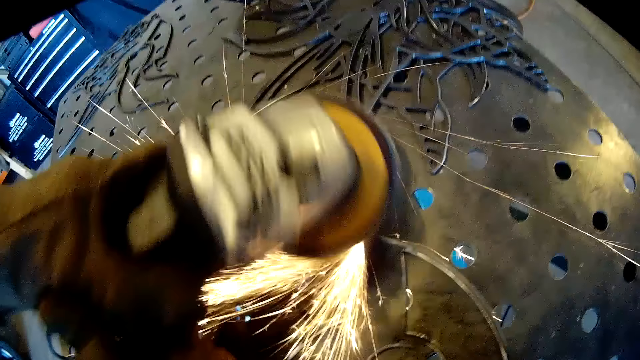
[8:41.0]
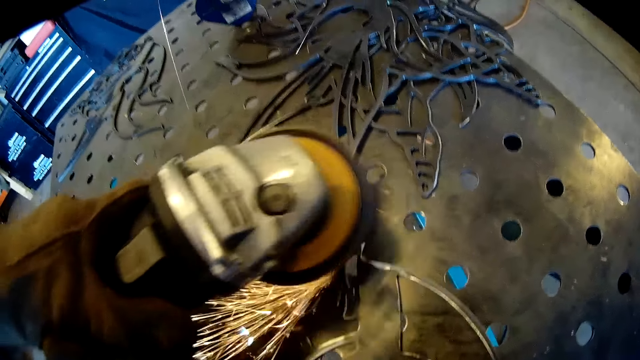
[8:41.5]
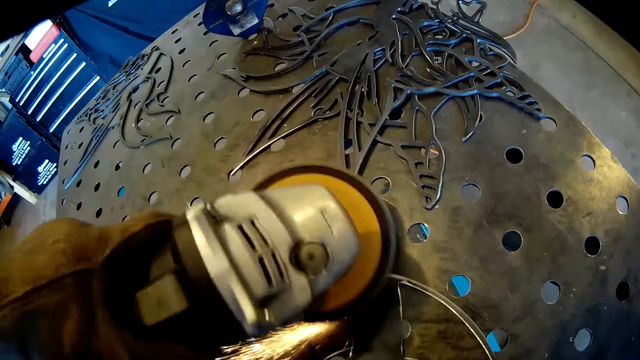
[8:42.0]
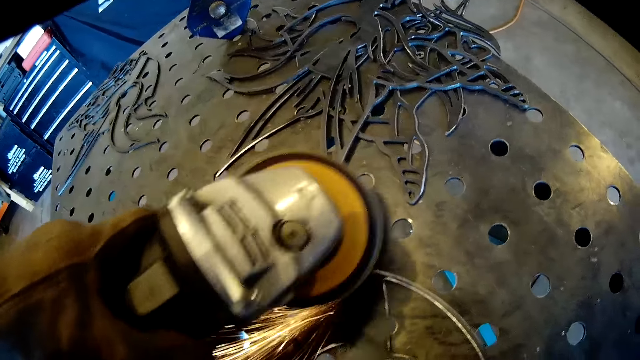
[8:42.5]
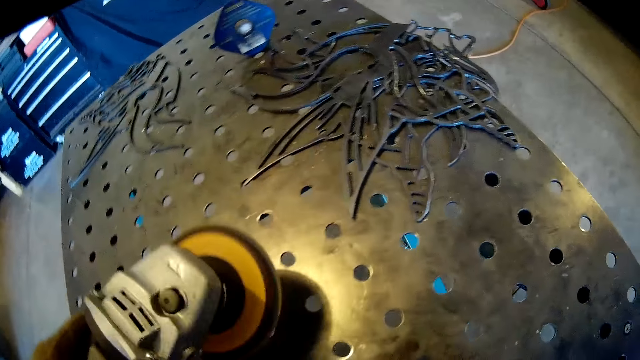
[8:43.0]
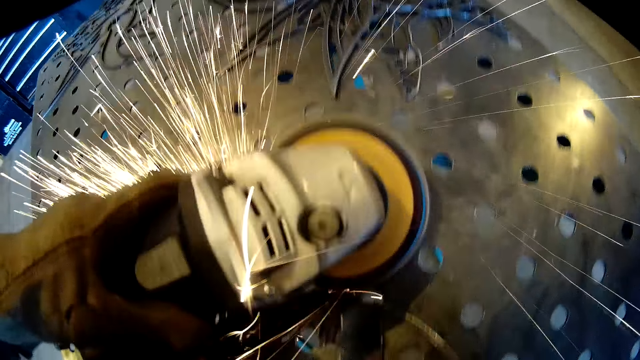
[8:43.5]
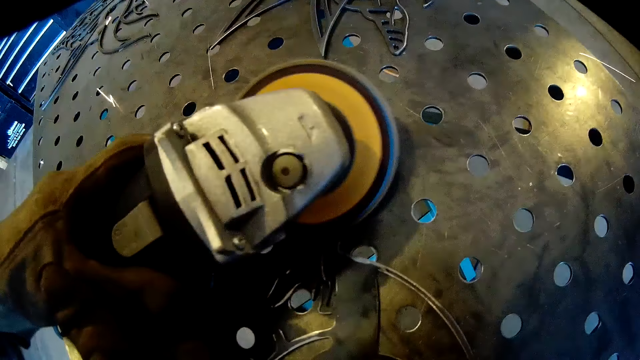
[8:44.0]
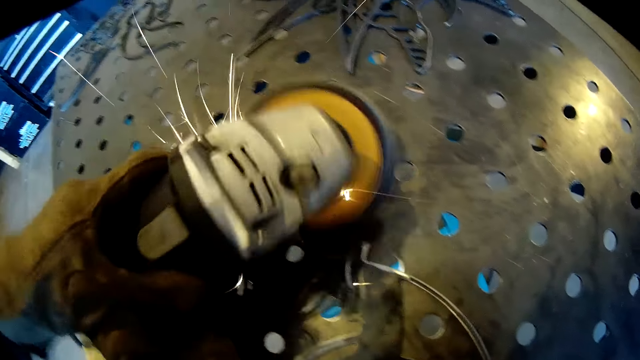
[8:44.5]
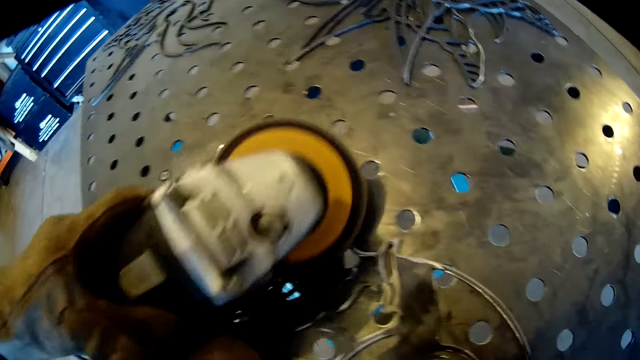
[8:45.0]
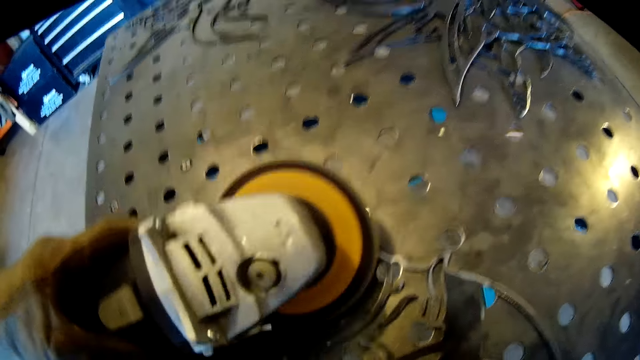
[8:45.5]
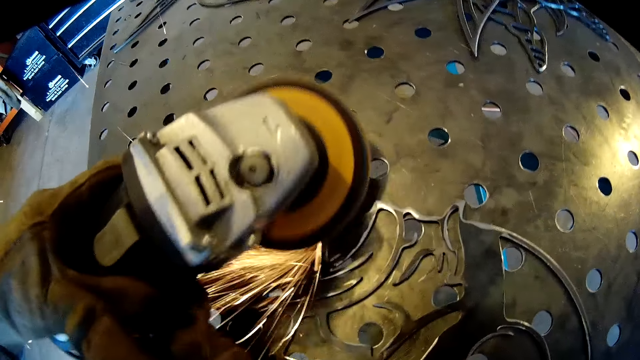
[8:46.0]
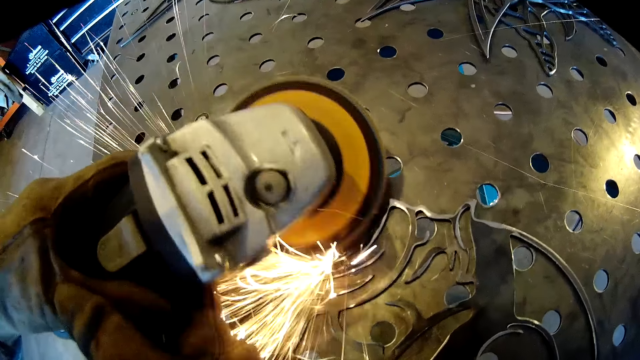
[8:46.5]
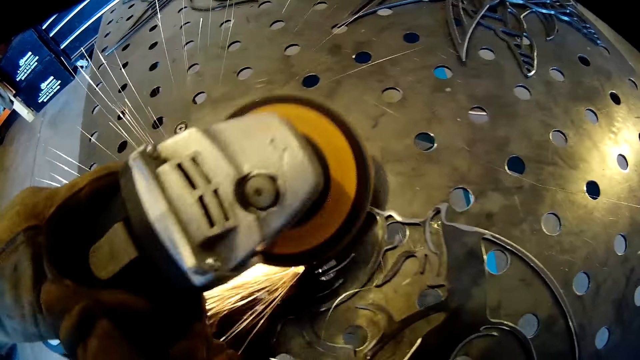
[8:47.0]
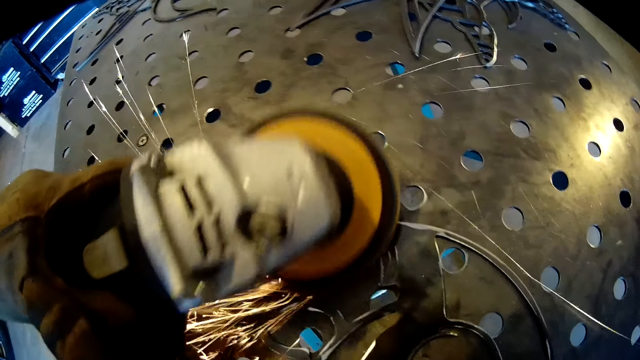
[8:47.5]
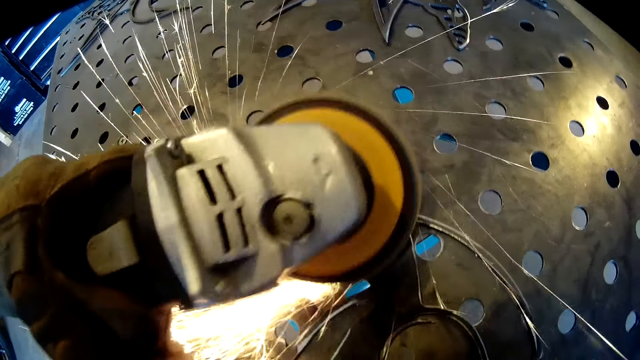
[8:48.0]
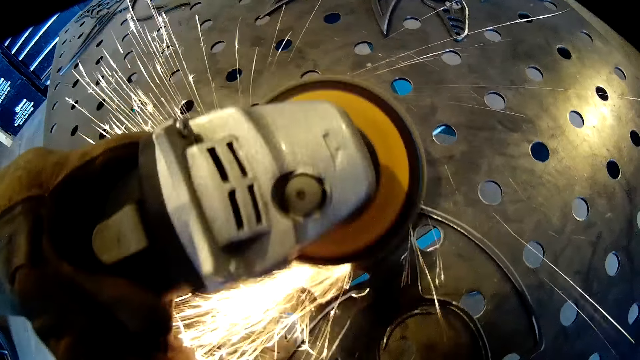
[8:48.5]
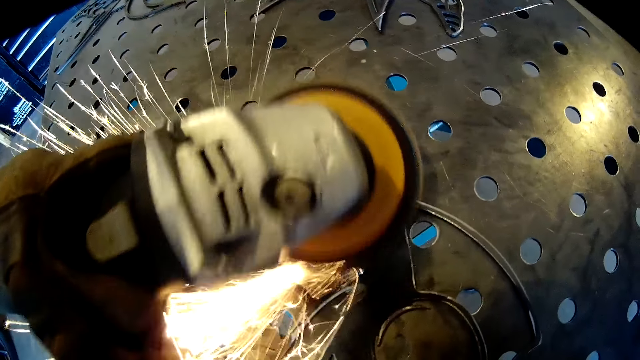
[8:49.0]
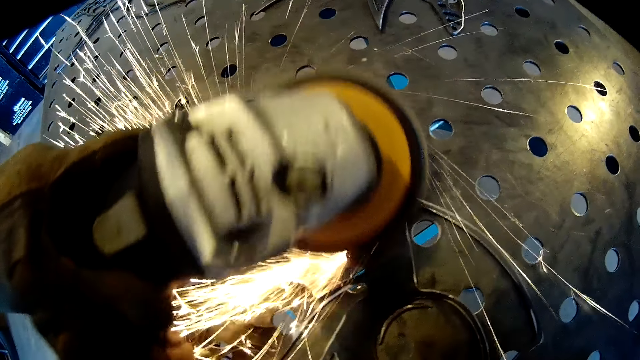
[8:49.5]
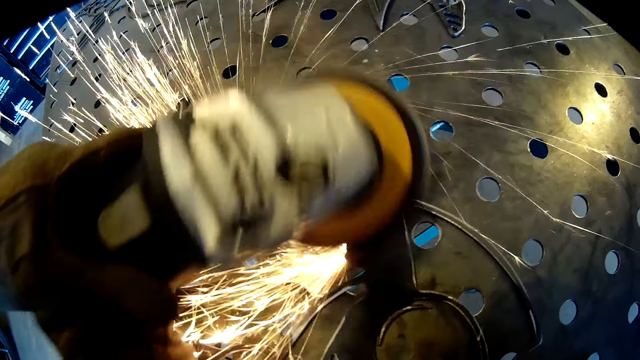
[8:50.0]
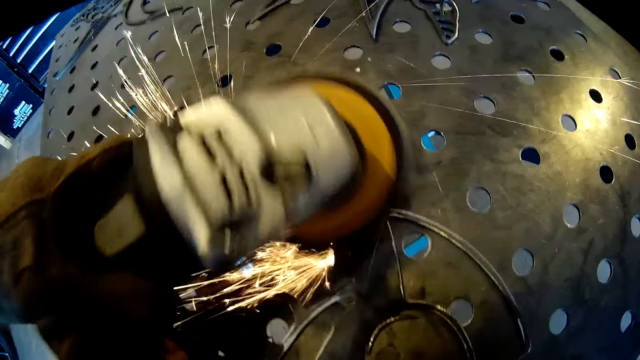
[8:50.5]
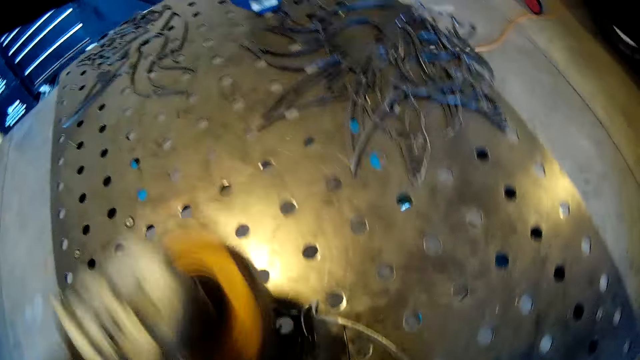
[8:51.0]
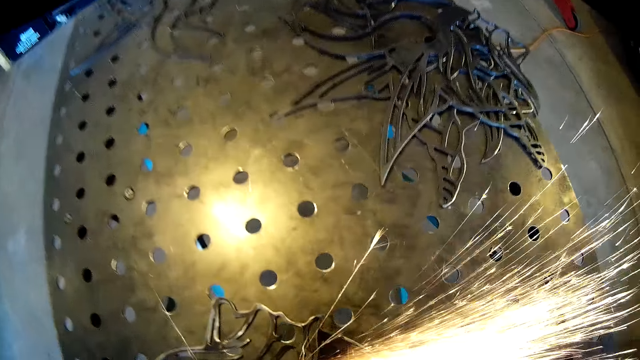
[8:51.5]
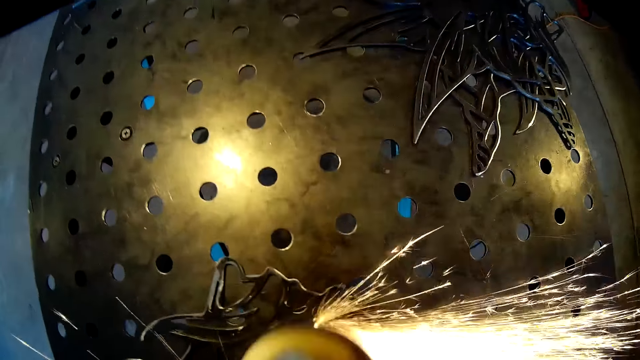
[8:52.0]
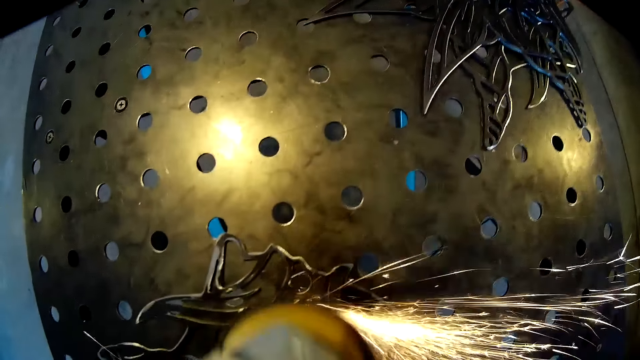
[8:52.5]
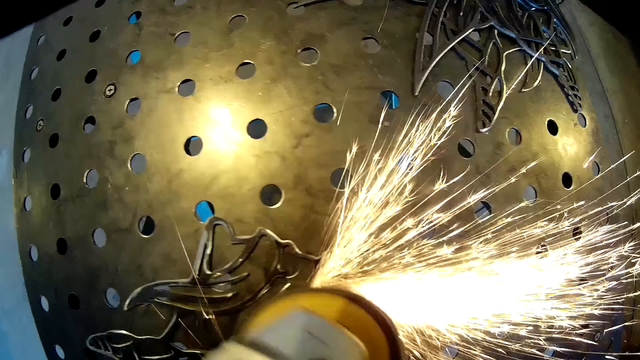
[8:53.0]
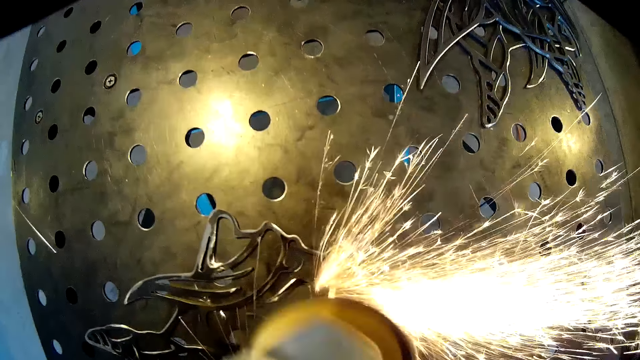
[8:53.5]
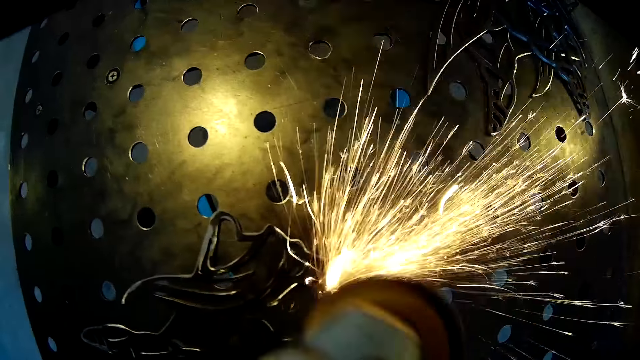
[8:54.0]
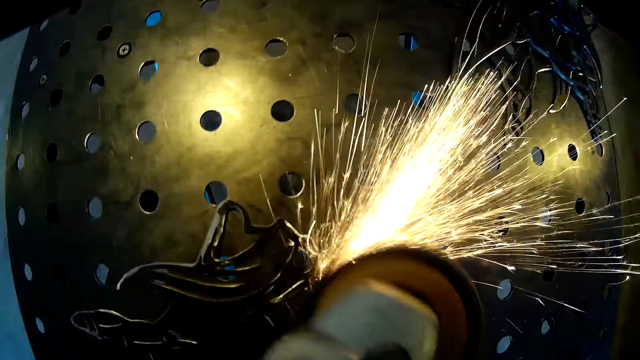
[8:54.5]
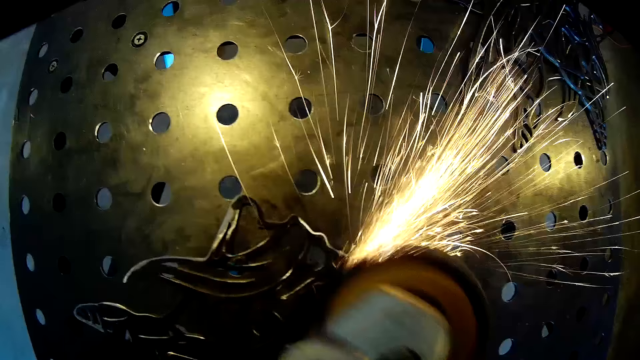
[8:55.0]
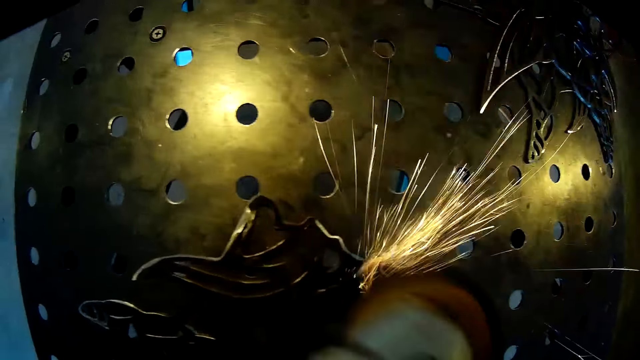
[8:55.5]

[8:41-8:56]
The camera wearer looks around, moves their hand and polishes the metal.

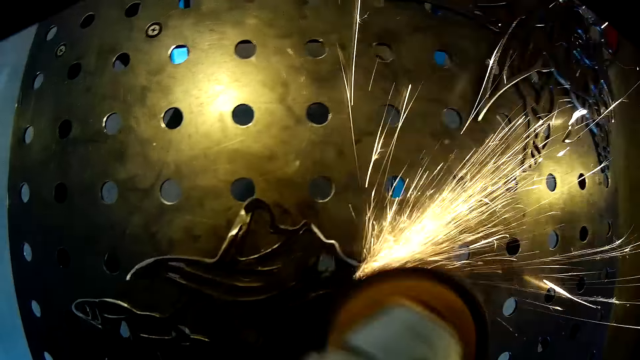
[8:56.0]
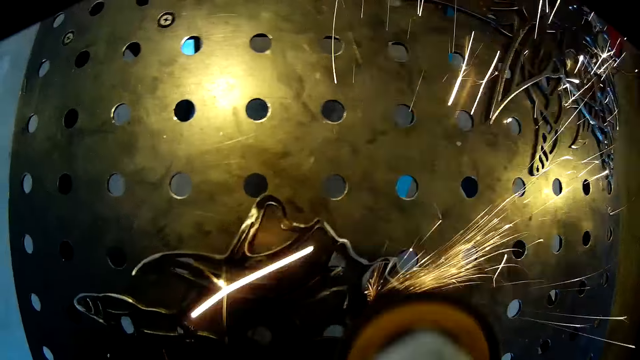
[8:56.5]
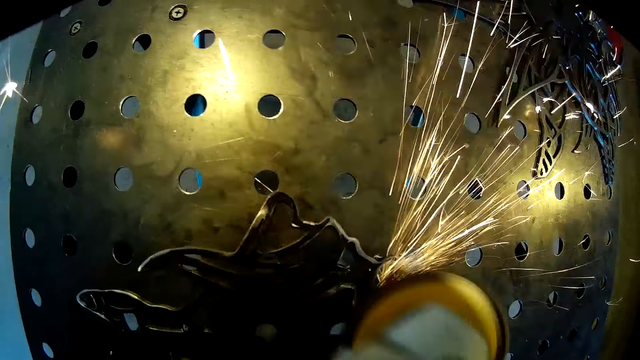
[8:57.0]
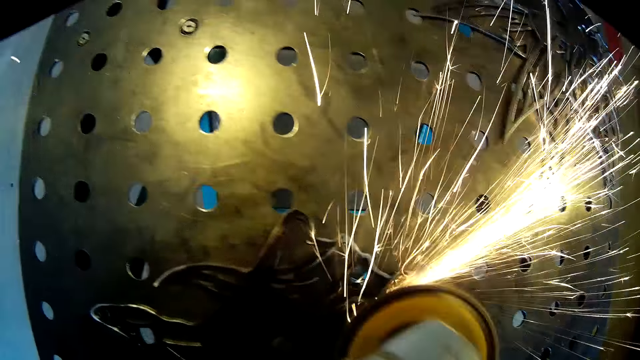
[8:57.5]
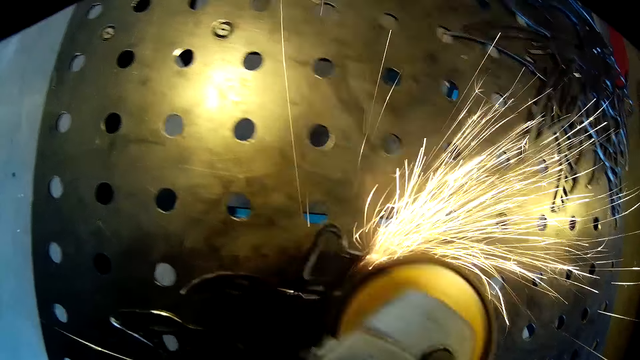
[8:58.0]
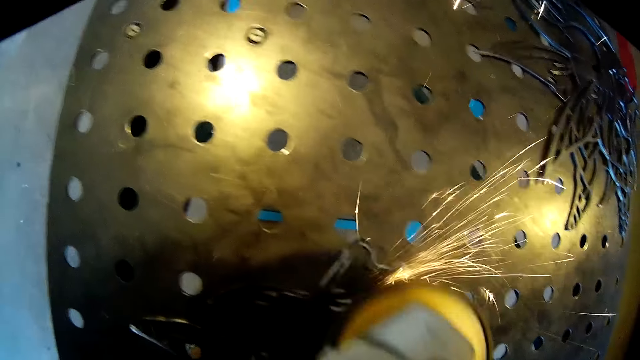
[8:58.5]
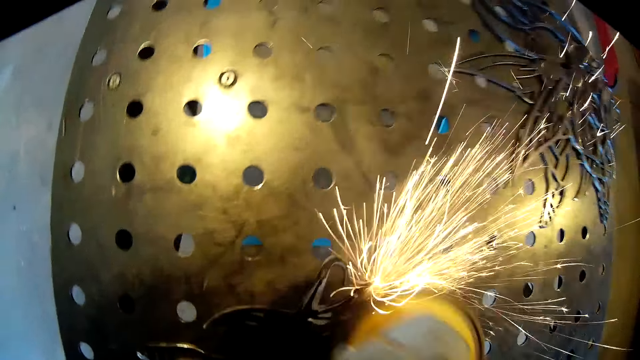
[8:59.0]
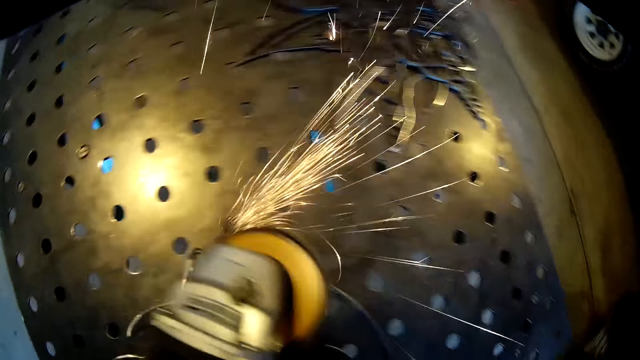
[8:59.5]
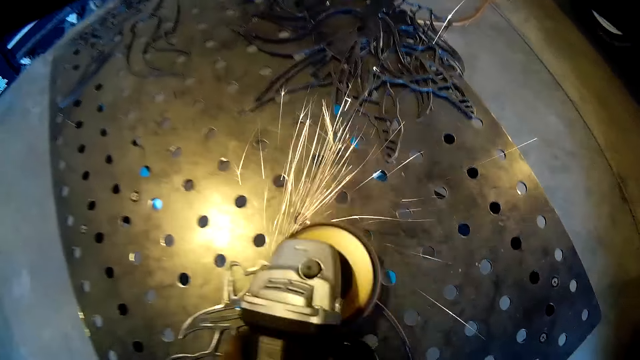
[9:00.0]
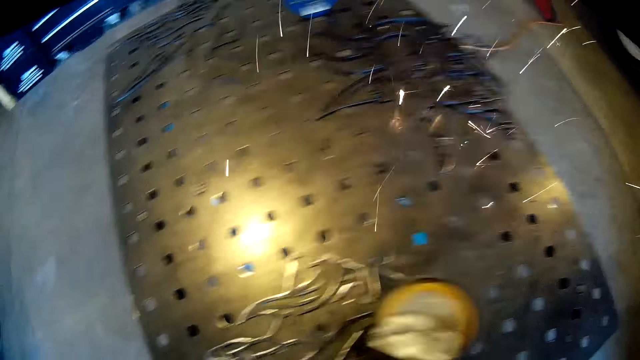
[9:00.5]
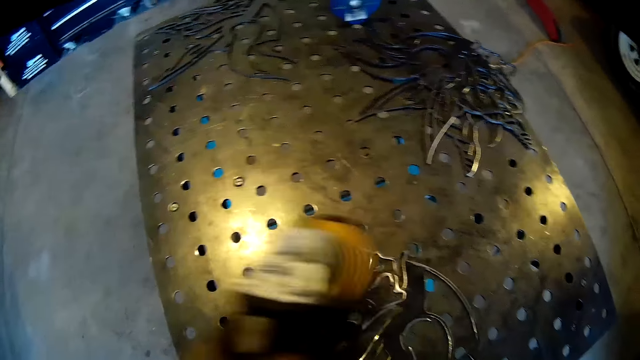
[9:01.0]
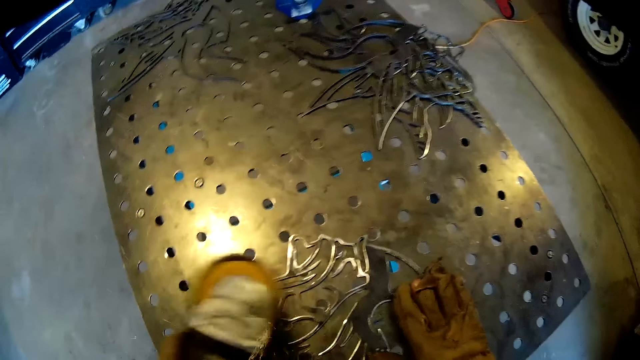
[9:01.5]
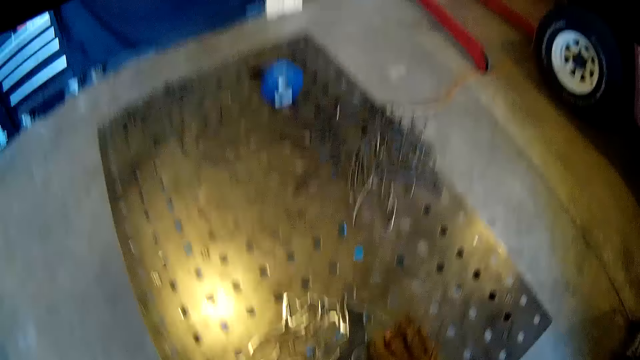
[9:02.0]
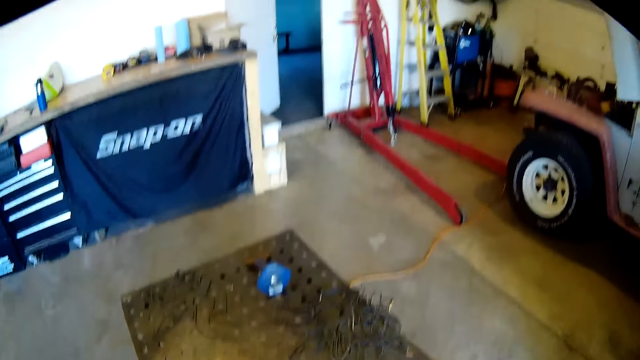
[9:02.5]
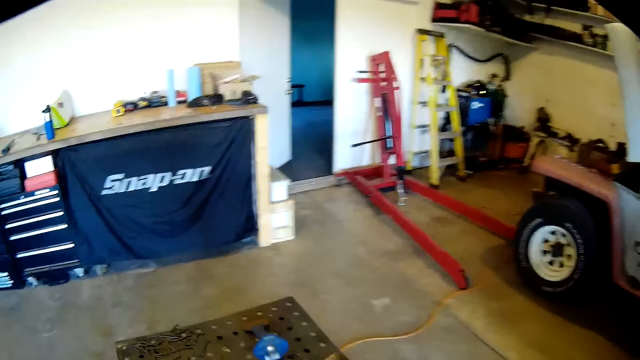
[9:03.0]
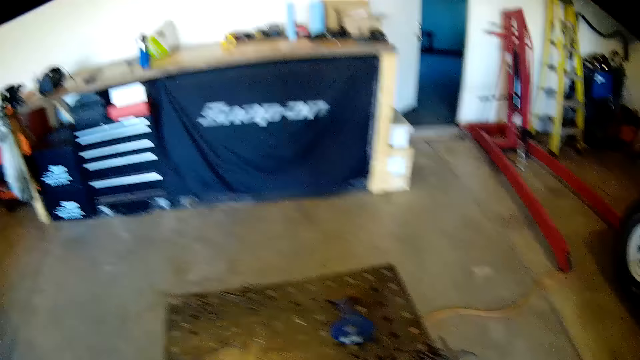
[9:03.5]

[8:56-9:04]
The camera wearer holds the metal and looks around.
